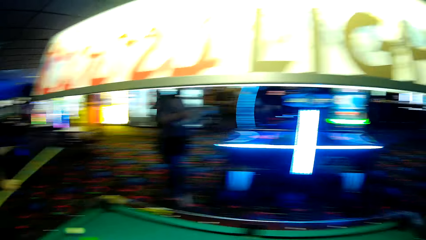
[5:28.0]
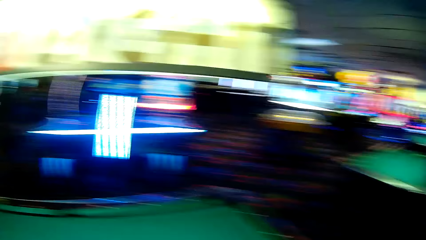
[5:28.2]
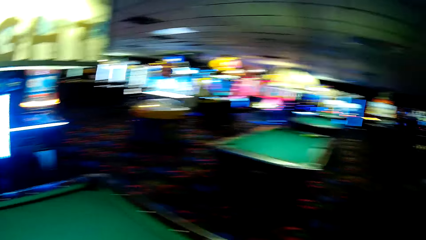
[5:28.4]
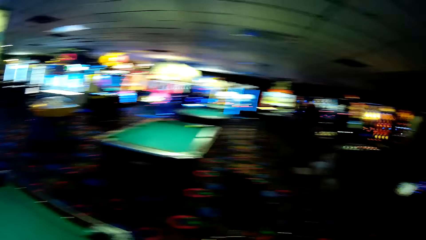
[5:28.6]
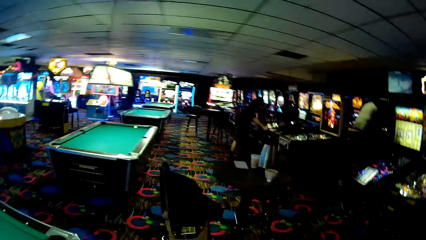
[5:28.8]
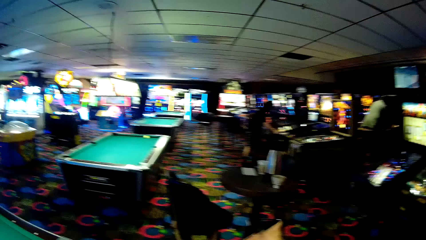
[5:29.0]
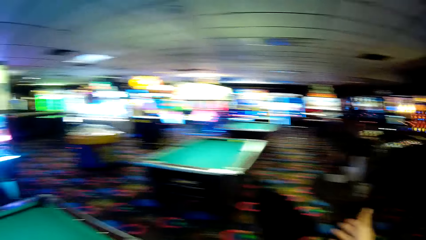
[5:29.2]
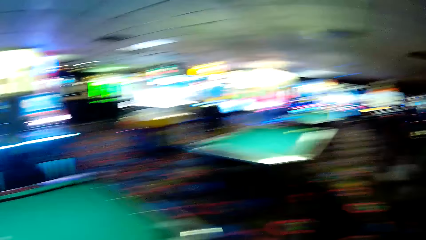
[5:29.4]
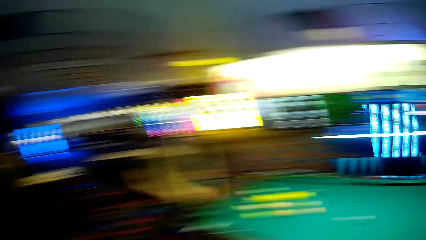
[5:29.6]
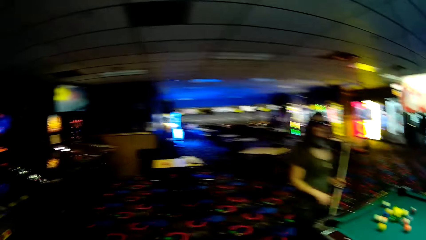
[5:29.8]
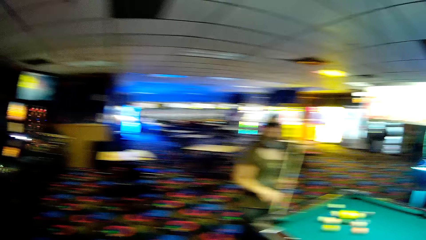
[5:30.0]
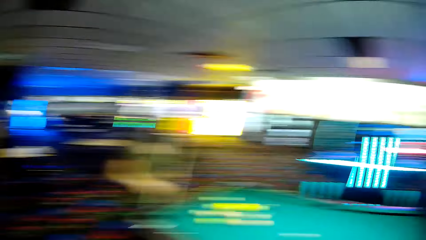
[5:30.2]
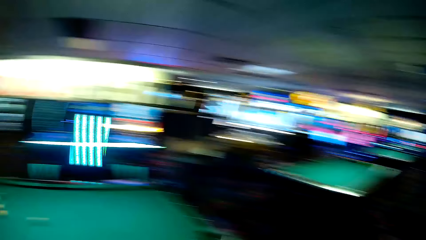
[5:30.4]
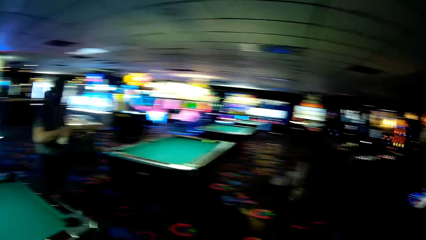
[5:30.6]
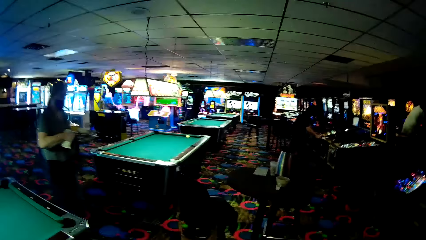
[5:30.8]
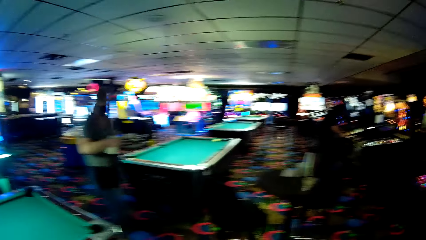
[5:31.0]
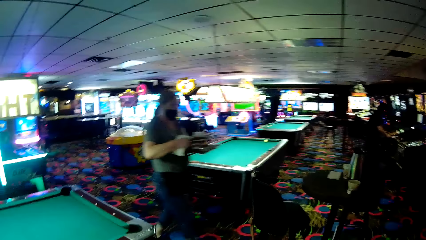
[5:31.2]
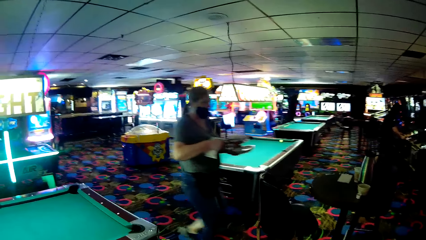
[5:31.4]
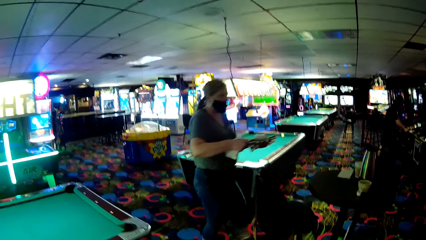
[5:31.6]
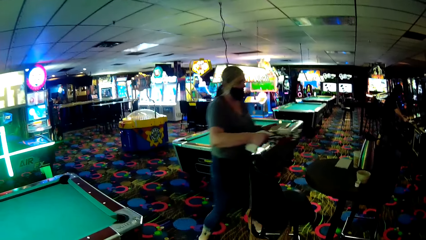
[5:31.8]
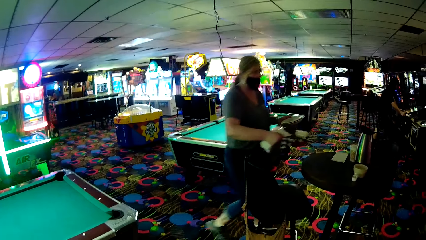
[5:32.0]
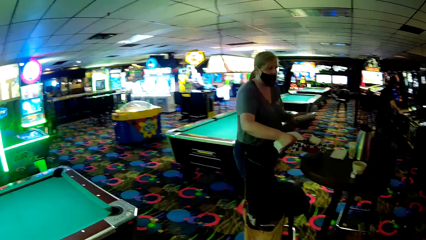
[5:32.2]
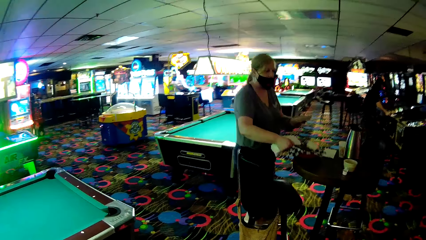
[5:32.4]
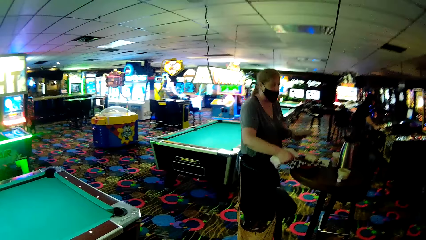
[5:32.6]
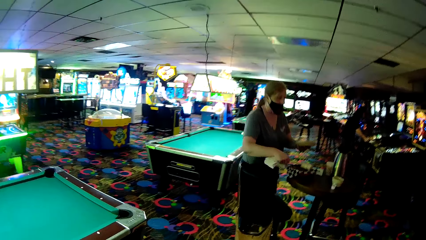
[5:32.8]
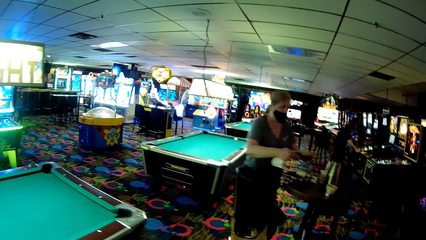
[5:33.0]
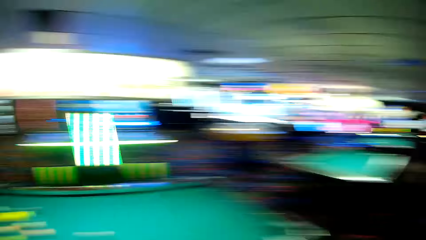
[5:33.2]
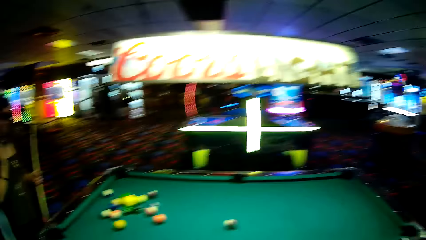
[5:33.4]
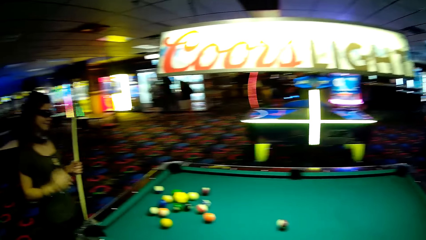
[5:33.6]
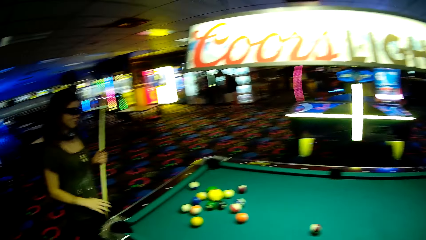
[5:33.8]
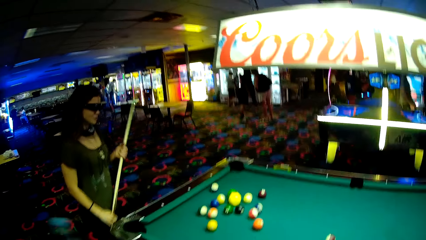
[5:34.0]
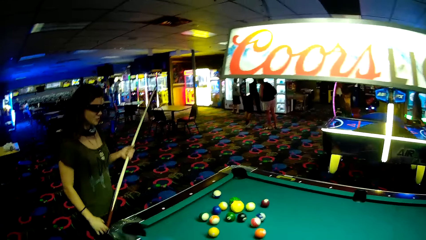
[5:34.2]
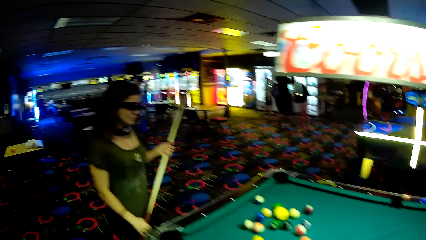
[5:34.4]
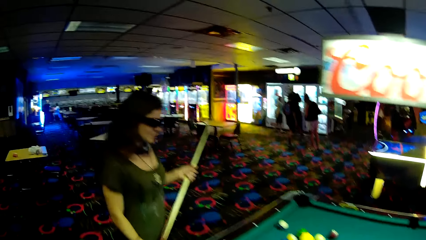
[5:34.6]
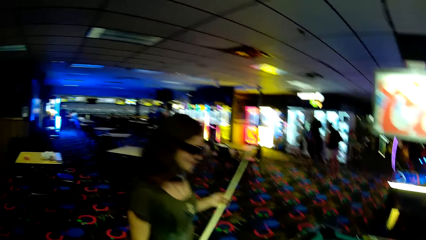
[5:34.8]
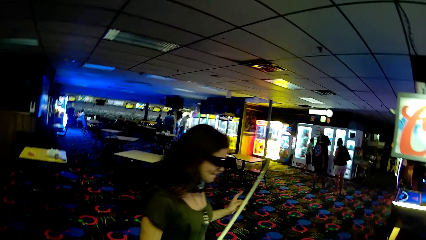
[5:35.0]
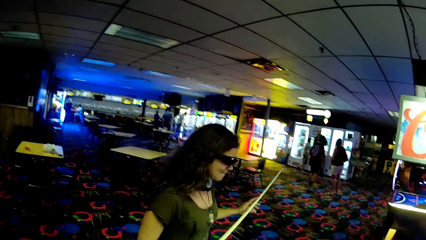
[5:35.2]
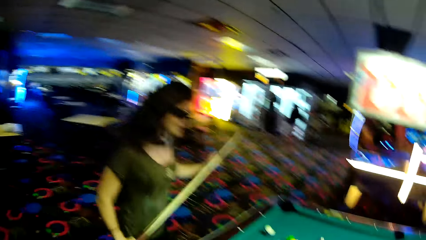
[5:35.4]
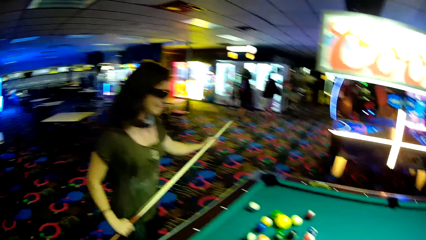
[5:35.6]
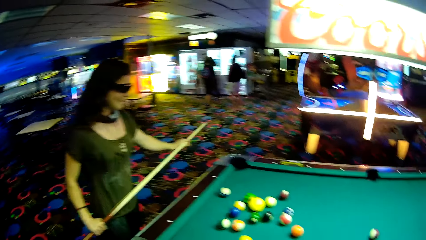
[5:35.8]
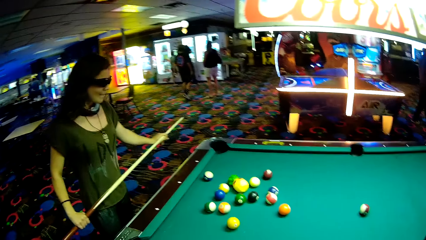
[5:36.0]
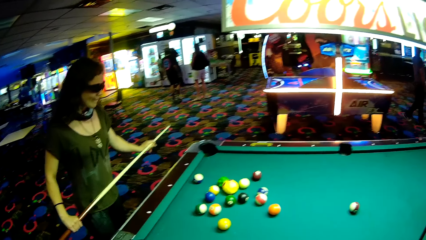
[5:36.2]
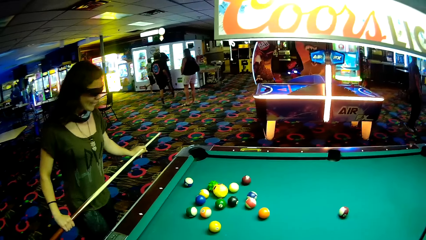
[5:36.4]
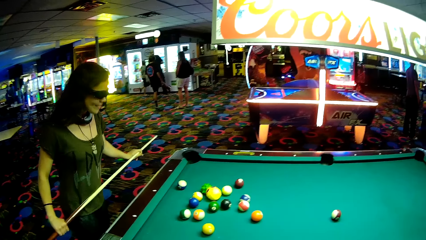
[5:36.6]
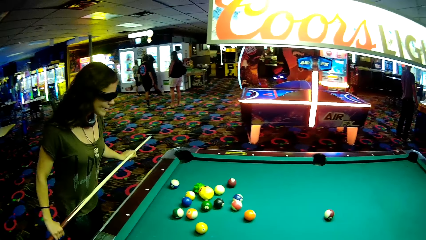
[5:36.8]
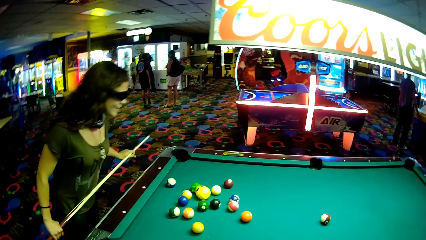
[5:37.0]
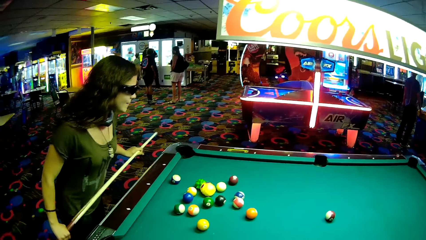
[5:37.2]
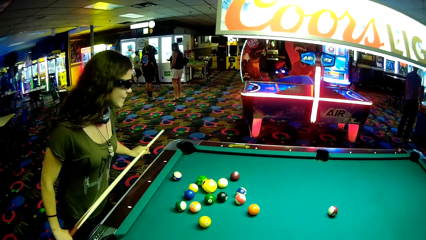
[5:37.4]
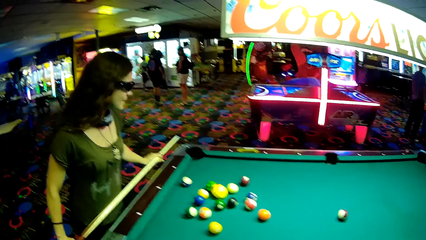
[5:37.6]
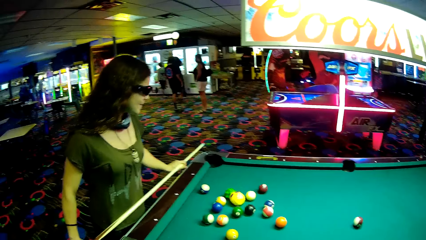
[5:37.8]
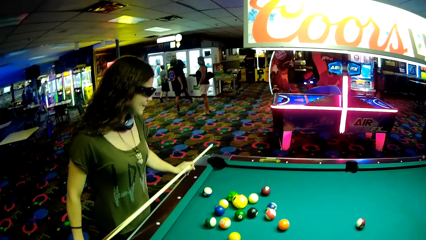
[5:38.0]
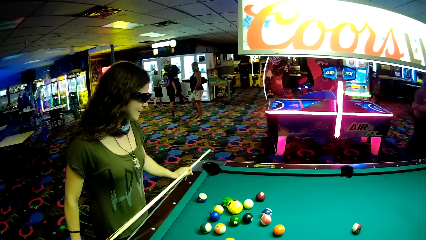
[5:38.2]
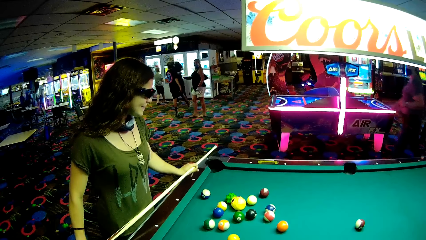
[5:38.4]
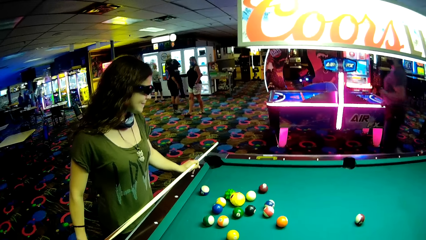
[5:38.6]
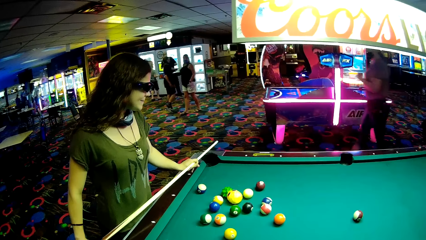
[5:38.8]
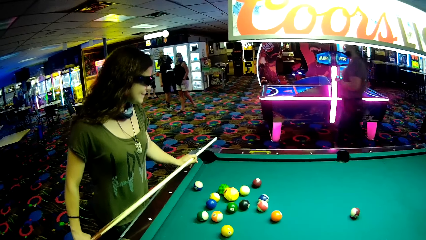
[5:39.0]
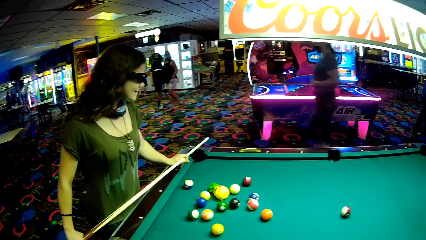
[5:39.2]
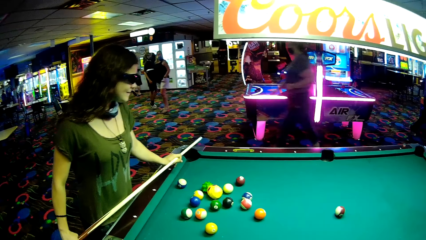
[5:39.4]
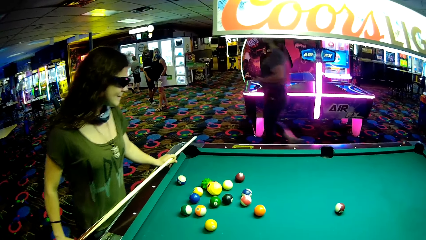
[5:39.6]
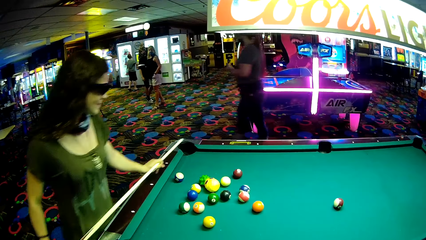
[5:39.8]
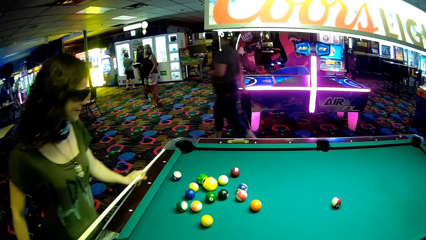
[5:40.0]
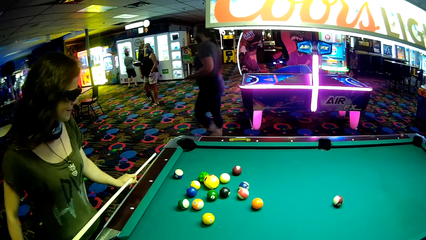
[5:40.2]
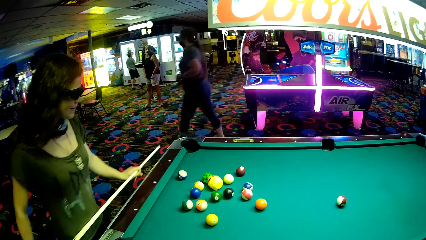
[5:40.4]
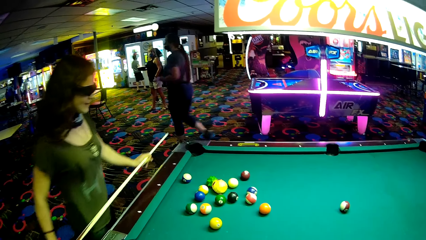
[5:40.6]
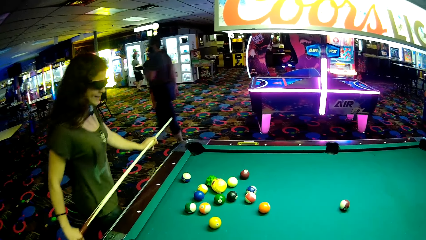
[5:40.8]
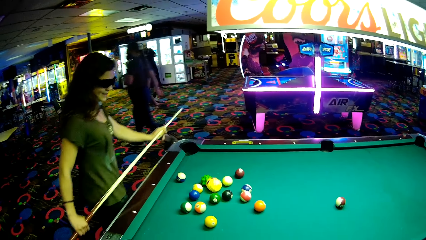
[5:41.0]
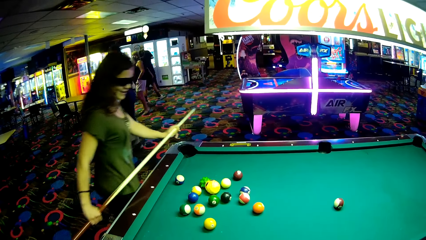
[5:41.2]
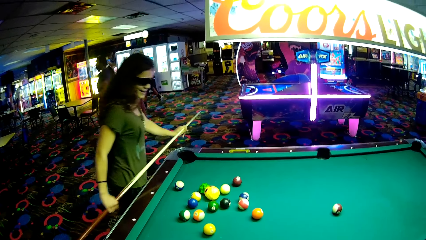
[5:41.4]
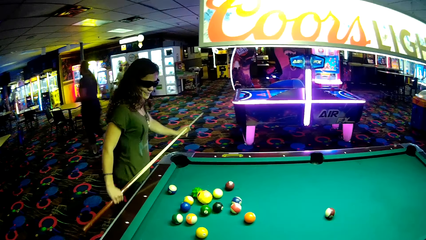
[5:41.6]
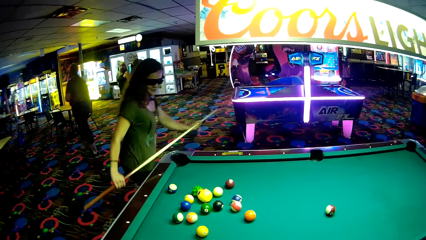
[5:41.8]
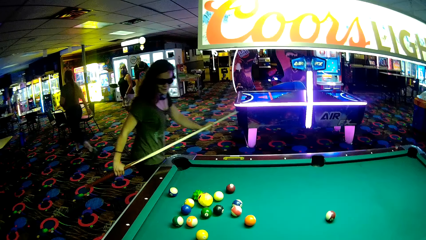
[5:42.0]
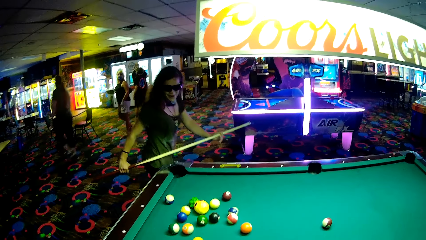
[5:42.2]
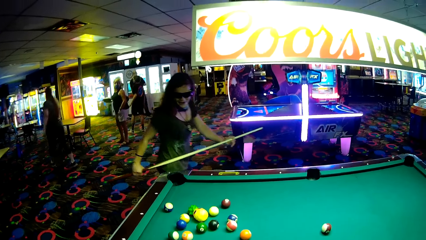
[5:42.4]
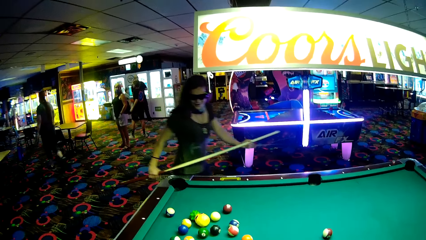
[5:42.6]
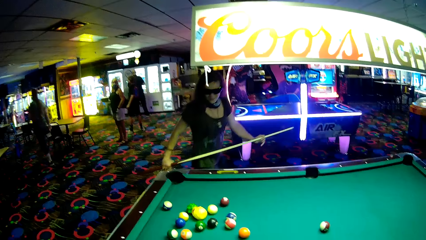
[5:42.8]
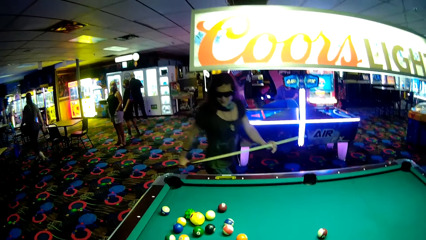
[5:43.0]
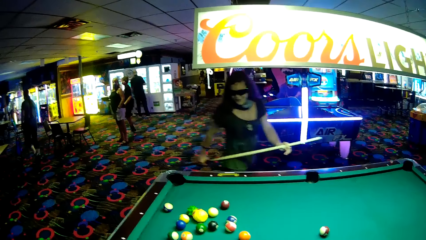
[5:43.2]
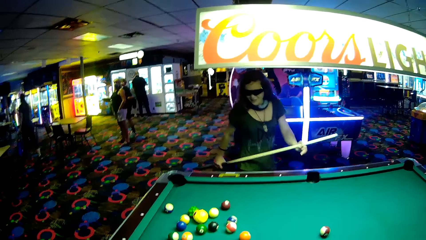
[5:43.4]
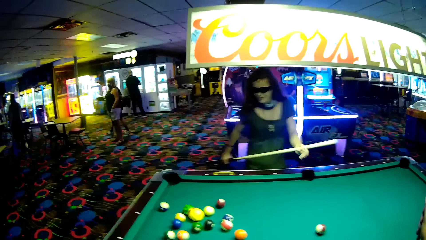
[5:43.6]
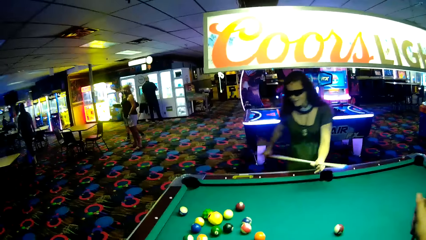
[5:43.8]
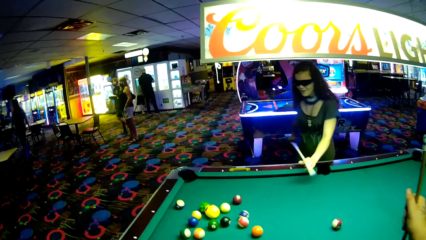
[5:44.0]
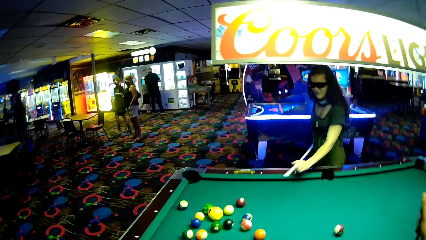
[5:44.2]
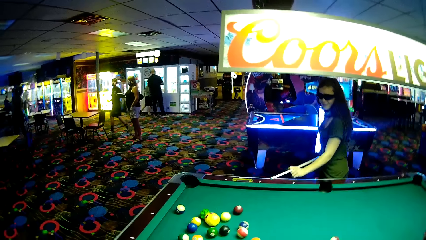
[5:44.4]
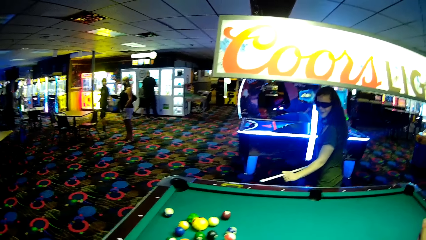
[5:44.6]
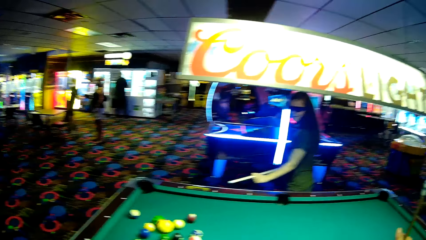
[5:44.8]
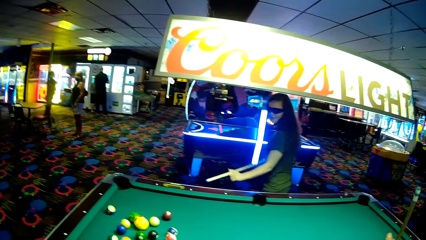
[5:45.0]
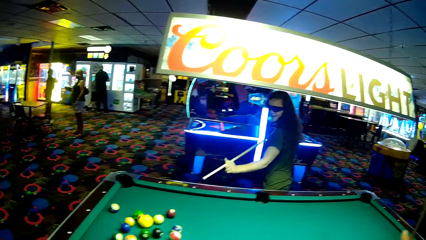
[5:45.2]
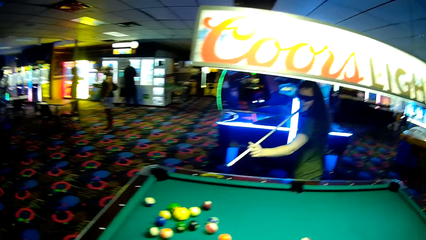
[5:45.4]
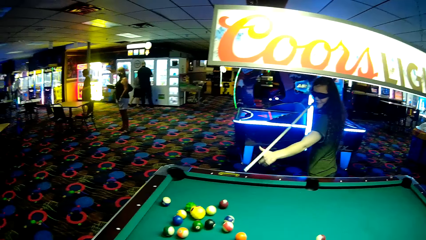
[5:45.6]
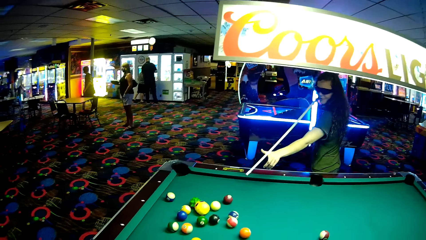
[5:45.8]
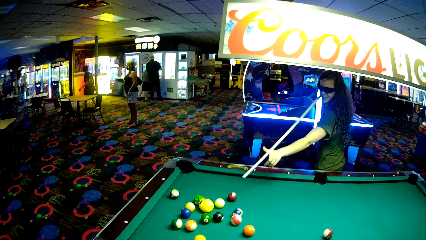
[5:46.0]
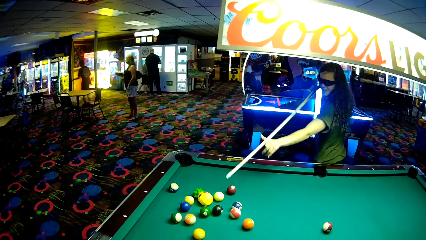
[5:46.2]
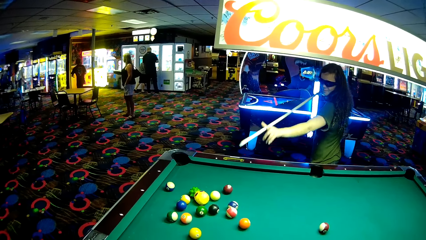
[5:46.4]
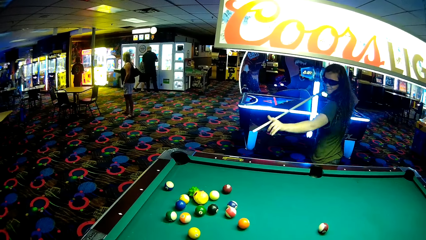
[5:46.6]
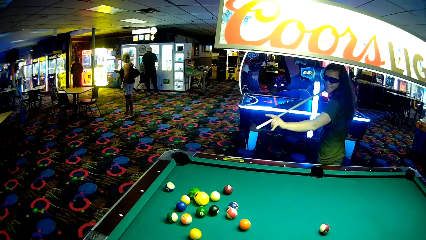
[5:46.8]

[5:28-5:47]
A lady walks around a casino. The camera wearer looks around. They point with hands. They interact with the lady. The lady puts a bowl or plates on a table. The camera wearer walks around. Another lady holds a pool stick. The first lady walks around the casino. A third lady walks around the casino. The second lady walks around the casino. The third lady looks around the casino. The camera wearer holds a stick on a pool table. The third lady plays pool table game.
